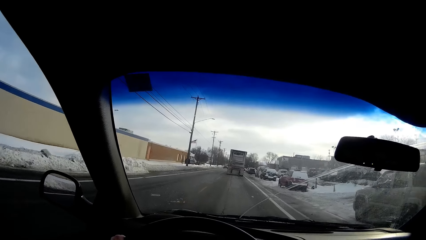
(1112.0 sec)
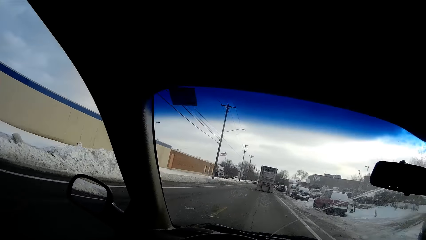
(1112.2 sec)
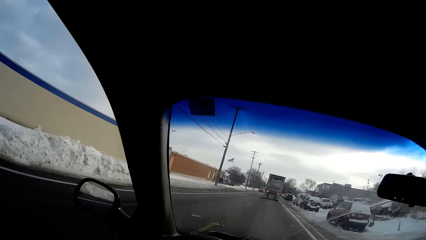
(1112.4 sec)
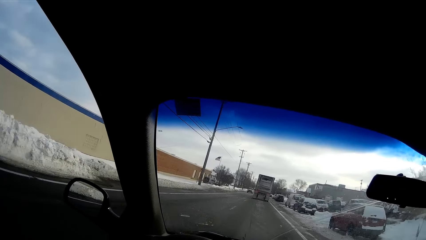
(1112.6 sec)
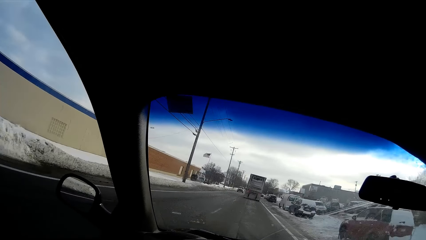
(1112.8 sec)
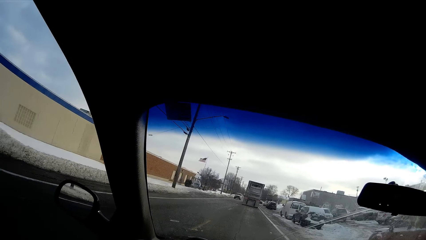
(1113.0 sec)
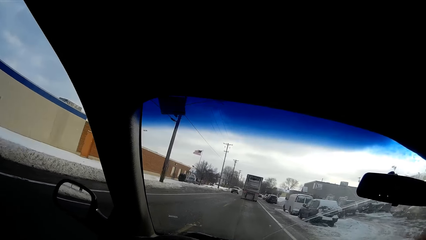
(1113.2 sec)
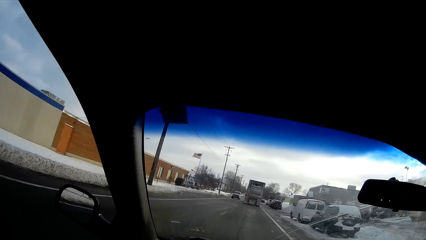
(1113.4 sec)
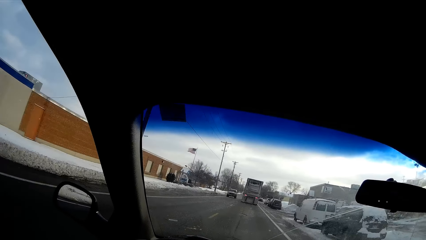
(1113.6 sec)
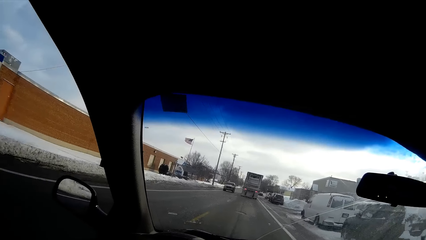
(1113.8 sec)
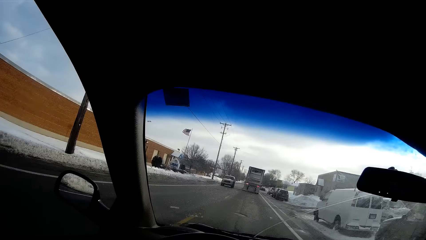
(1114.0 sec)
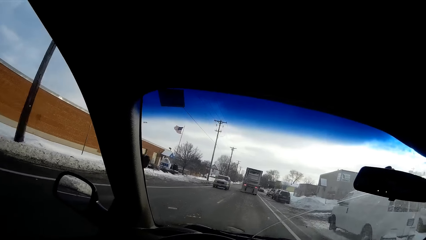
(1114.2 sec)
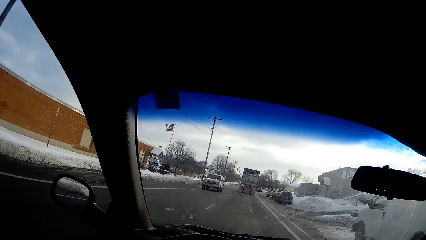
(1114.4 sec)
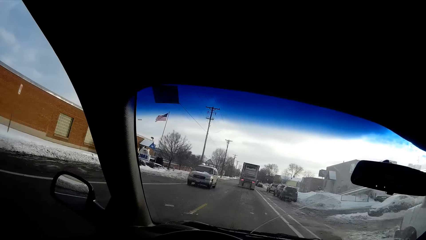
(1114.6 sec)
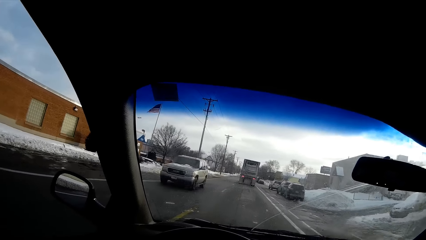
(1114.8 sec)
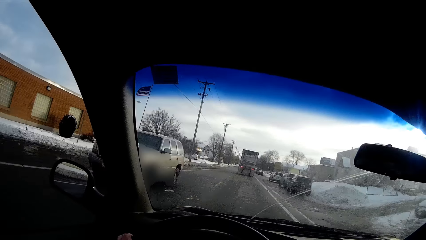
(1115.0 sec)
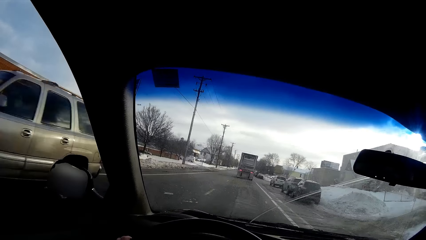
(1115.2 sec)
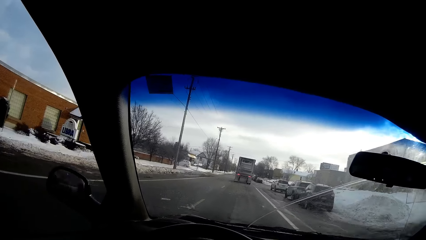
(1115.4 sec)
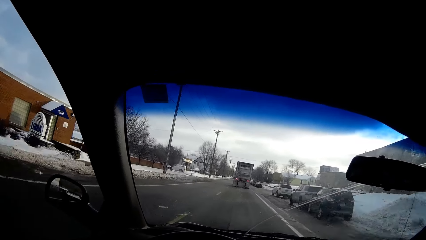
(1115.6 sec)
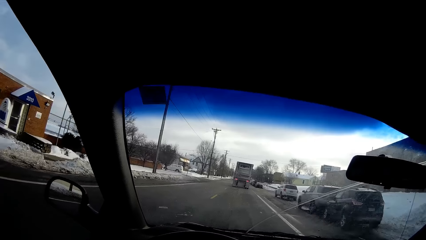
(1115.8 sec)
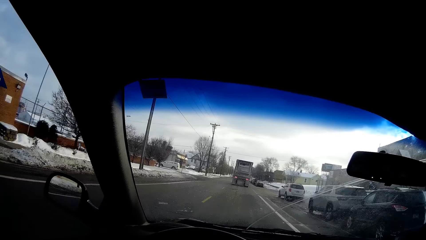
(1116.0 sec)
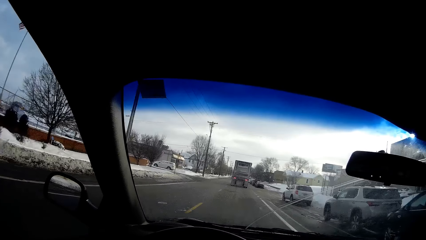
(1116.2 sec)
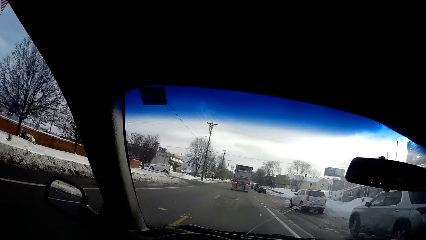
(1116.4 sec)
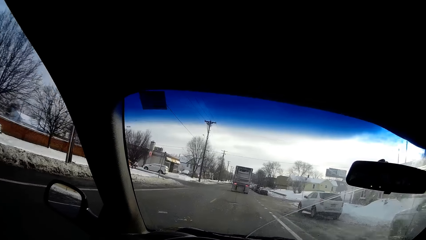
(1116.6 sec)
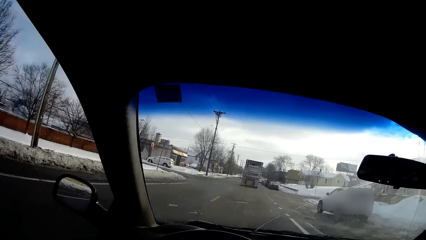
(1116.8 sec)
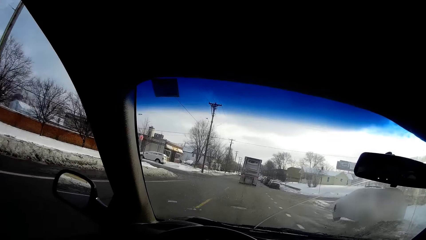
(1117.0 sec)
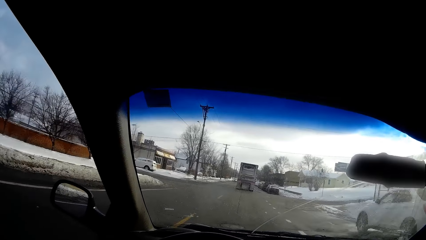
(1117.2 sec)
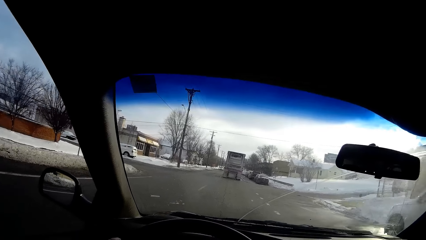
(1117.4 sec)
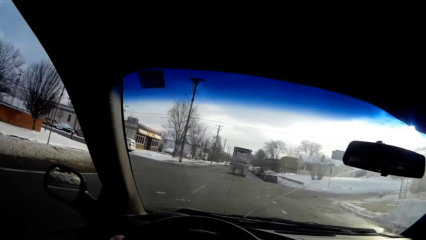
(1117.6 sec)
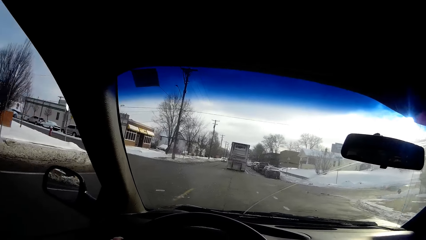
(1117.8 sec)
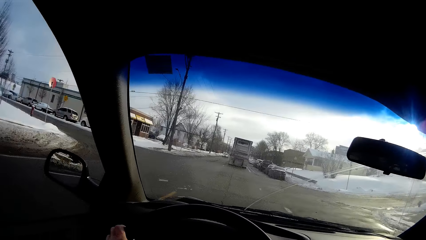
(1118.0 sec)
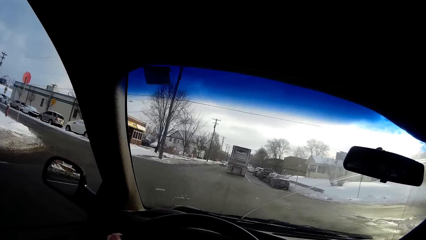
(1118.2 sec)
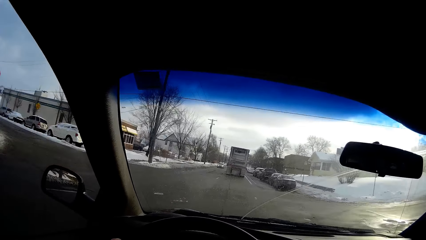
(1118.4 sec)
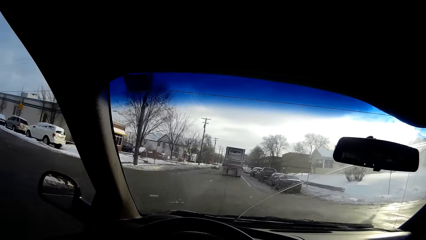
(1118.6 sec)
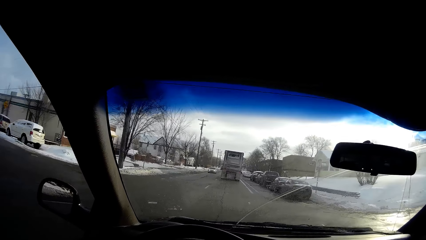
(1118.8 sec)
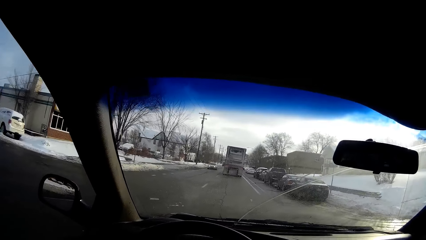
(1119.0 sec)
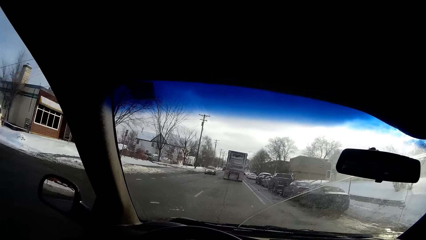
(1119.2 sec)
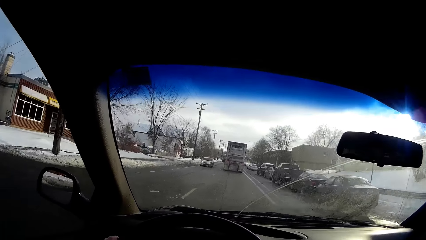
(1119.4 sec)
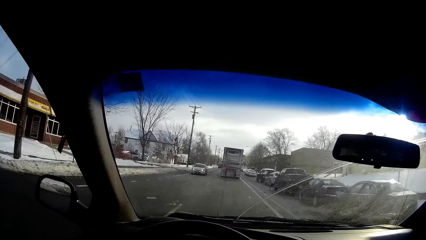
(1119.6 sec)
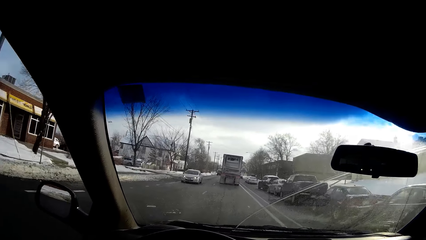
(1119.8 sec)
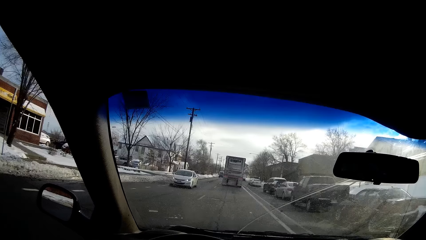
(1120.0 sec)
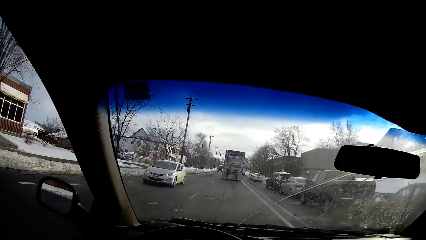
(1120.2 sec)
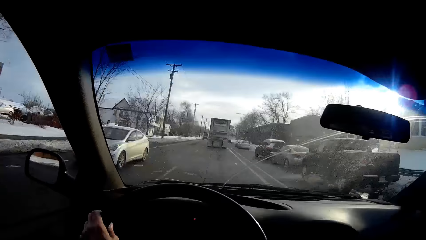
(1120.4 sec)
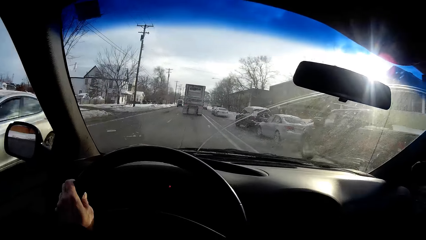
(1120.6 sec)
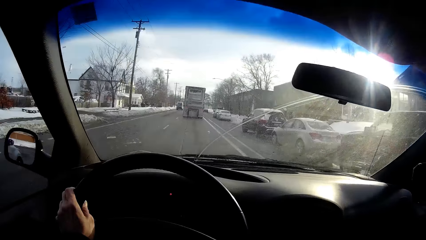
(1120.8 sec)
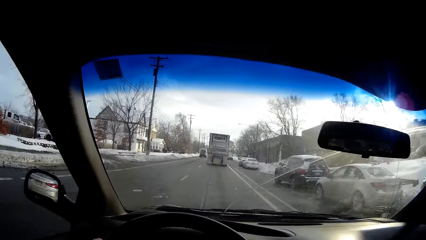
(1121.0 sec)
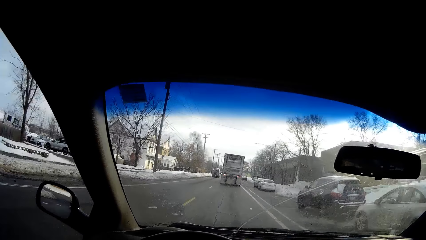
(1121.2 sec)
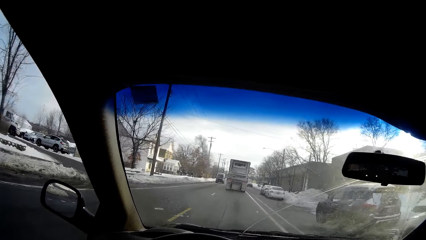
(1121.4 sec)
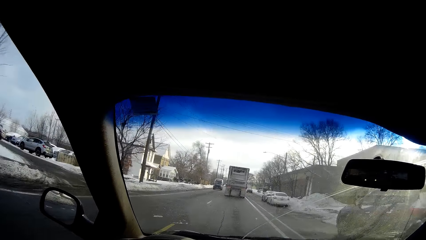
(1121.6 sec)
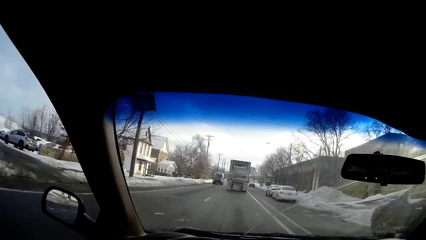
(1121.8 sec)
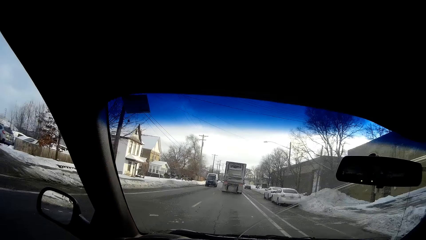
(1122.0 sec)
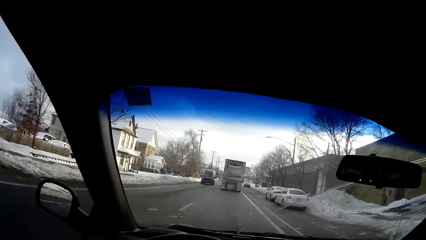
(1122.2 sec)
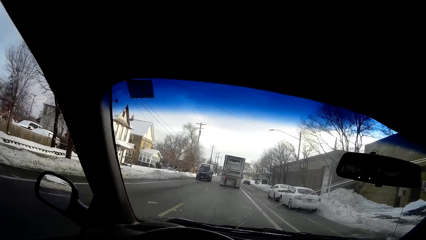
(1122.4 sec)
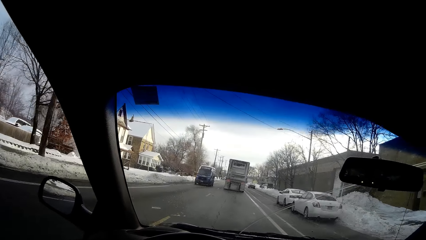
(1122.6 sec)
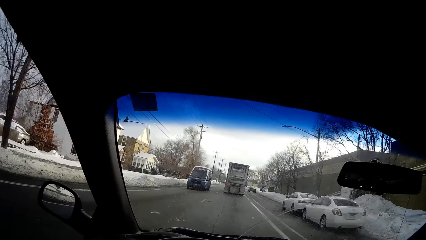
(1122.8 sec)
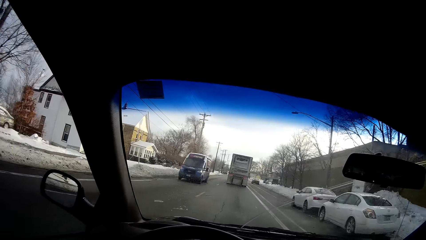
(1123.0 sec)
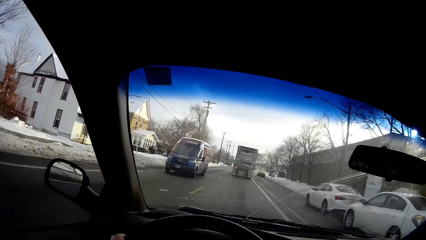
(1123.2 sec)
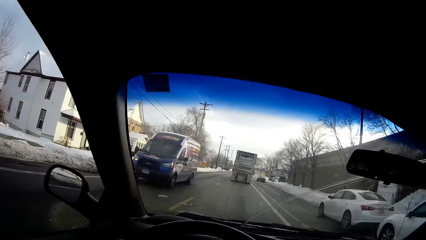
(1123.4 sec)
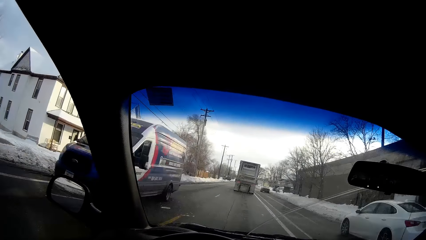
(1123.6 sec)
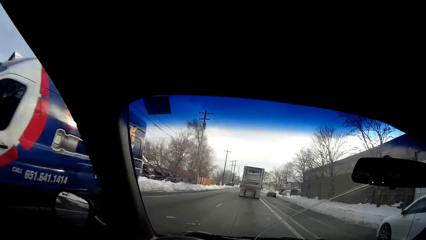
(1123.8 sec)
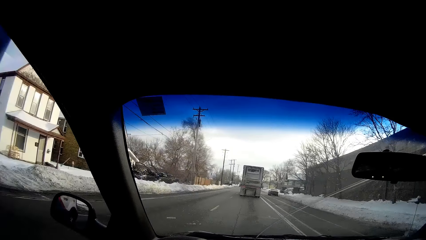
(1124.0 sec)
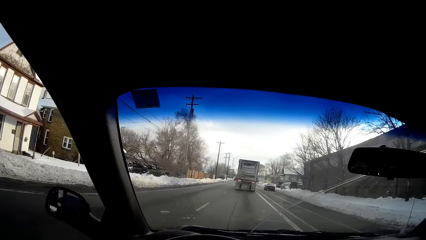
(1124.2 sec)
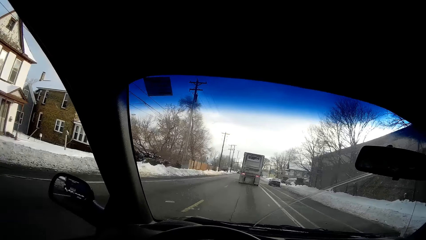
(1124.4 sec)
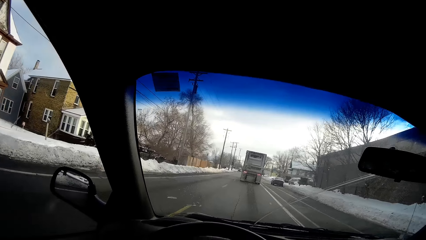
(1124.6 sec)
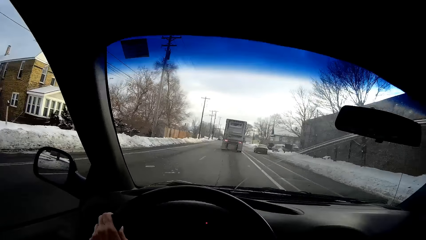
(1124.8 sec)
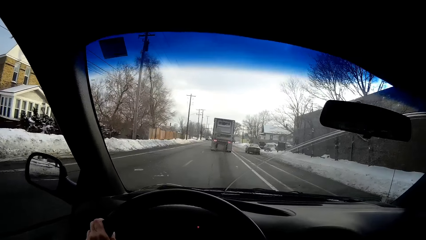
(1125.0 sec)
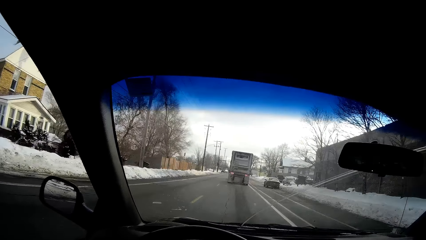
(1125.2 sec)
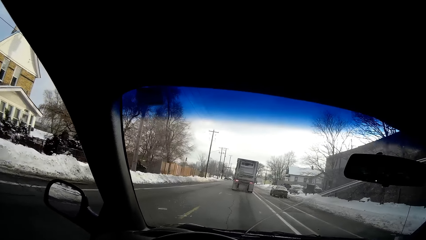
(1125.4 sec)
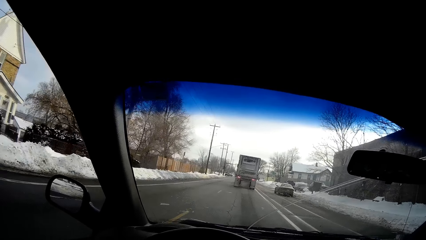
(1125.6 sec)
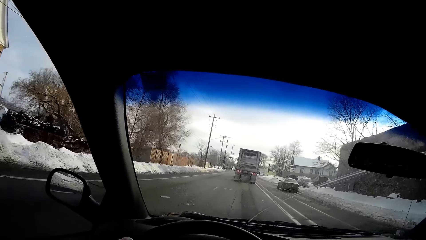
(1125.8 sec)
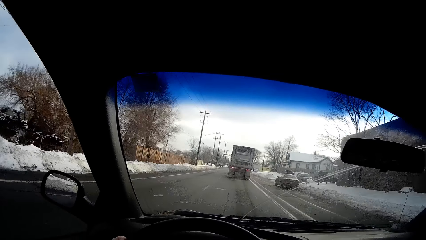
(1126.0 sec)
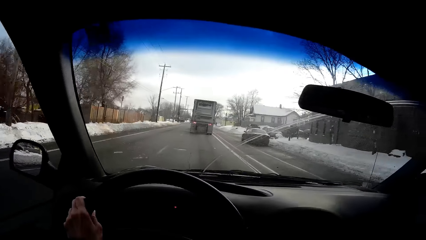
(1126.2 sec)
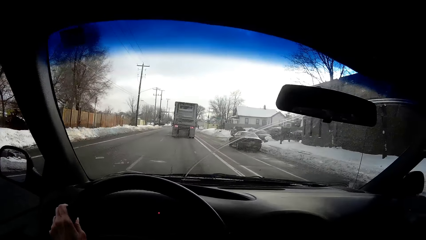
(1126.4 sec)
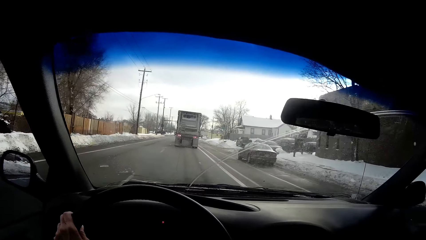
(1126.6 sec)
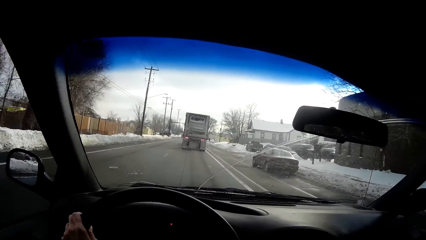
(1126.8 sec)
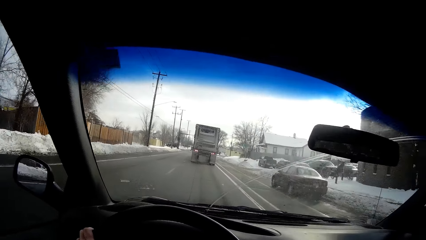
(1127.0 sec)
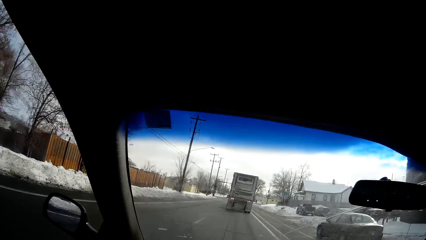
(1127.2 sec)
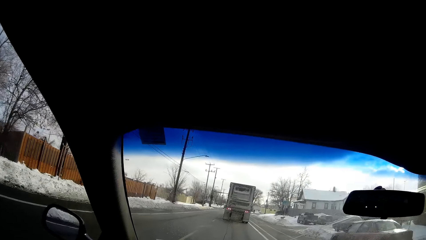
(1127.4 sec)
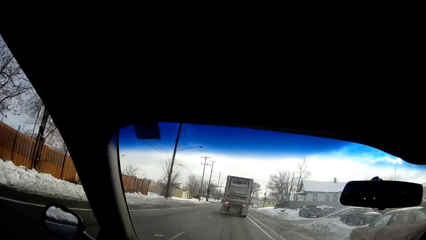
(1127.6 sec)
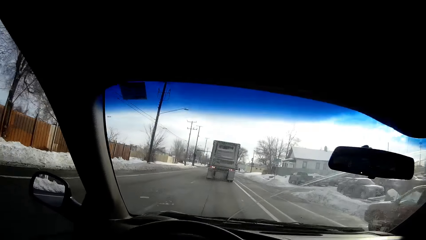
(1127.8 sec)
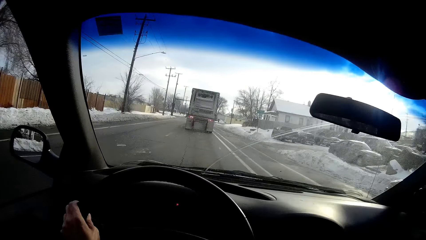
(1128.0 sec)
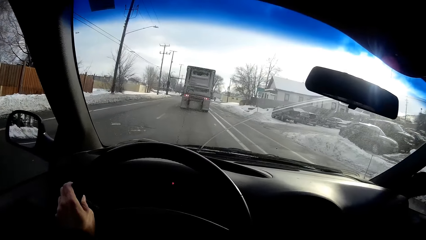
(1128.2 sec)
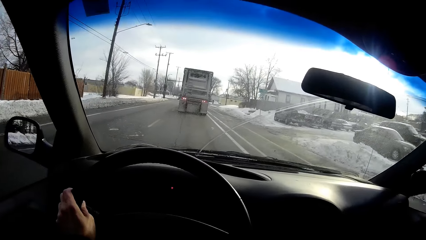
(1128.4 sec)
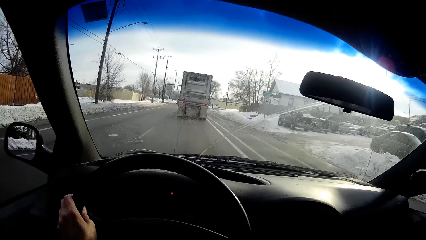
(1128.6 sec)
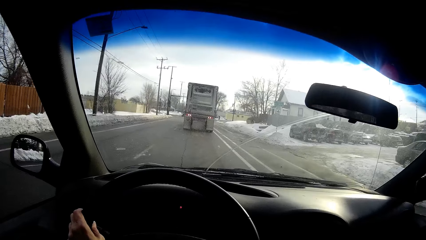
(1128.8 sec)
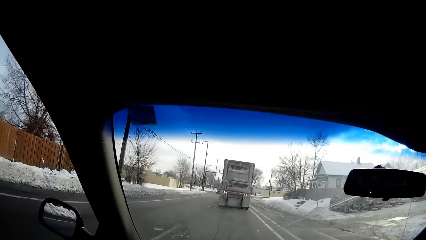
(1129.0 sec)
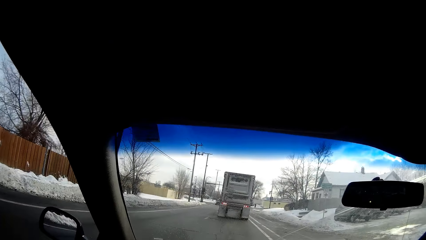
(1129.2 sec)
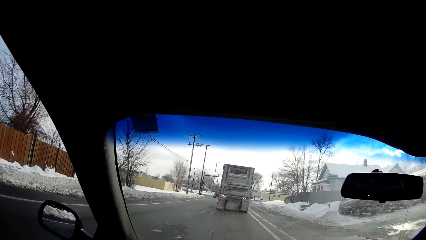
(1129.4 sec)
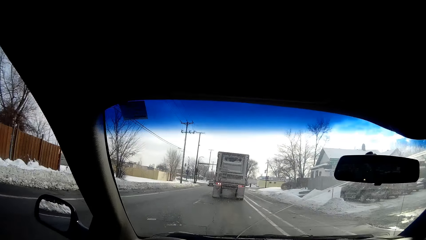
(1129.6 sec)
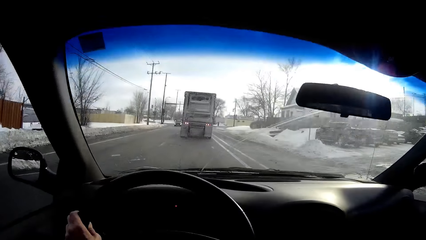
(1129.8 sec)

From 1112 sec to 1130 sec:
A grey vehicle drives by the camera wearer. A white vehicle drives by them. A blue van drives by them.
